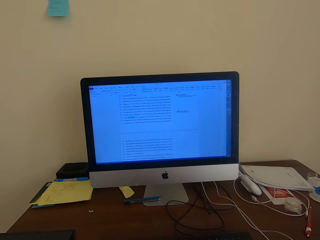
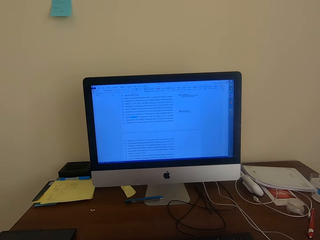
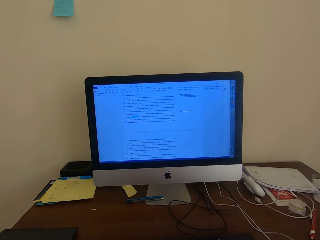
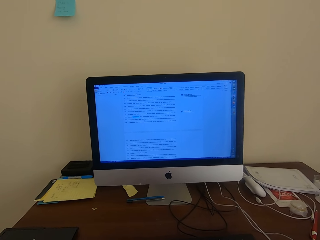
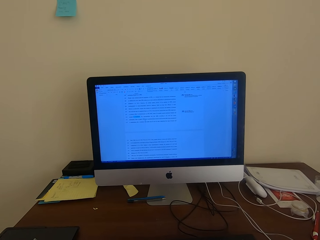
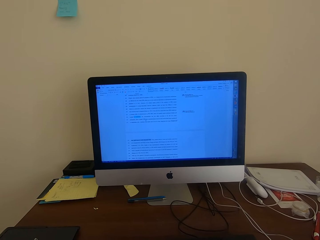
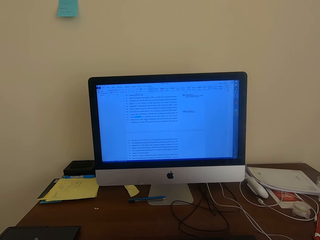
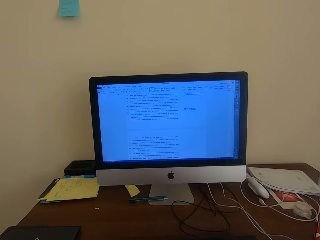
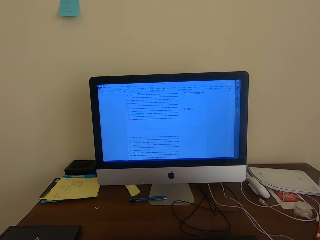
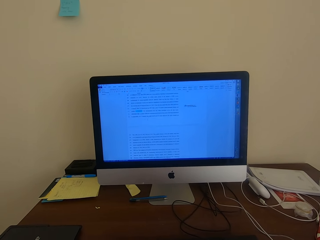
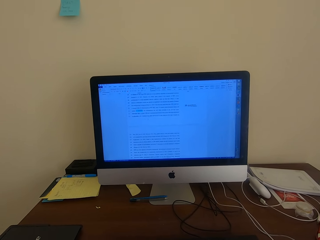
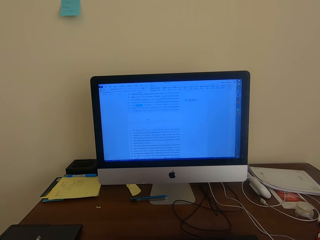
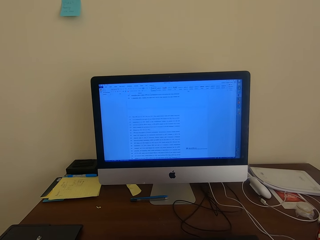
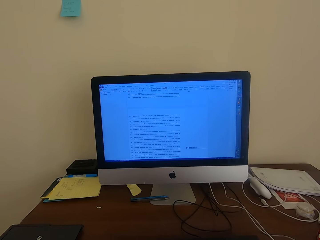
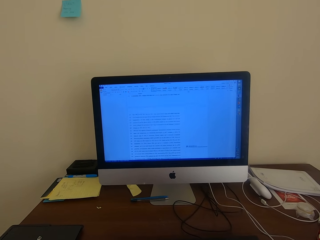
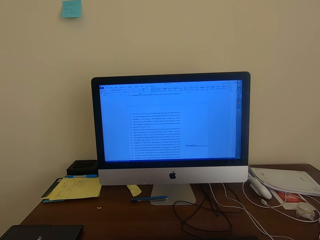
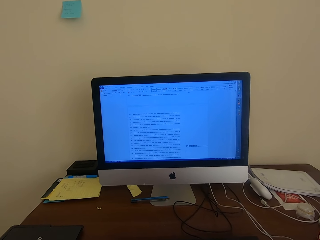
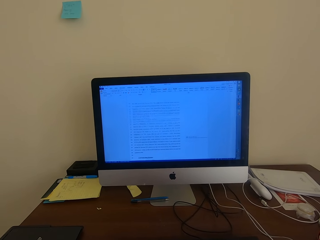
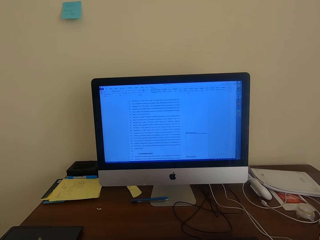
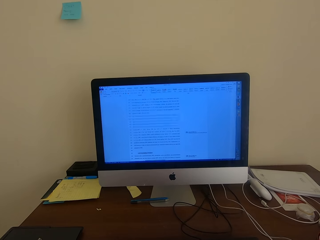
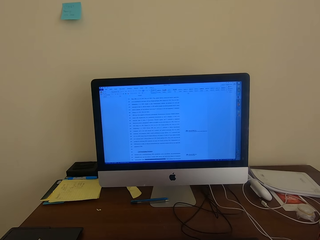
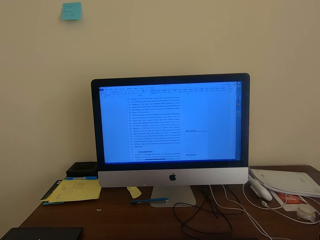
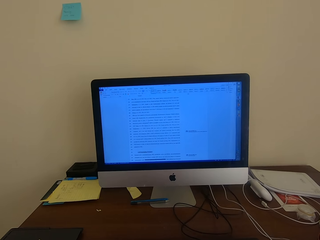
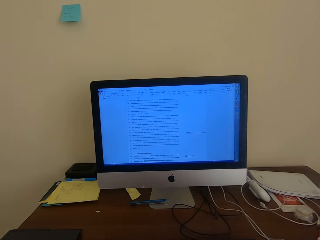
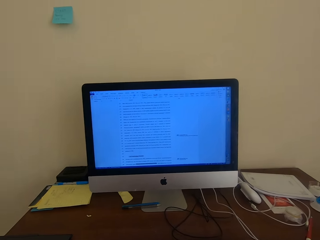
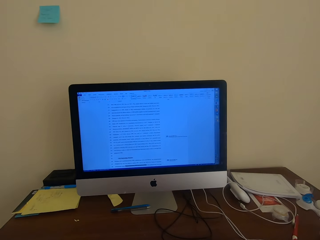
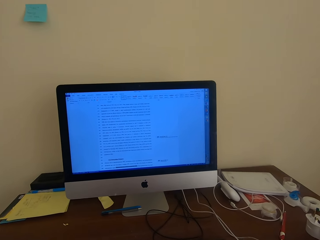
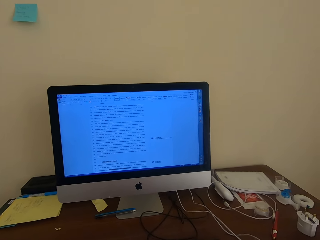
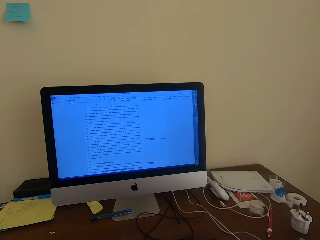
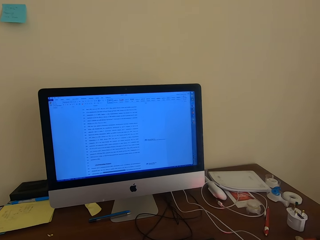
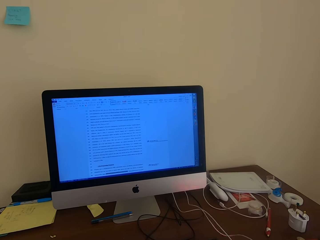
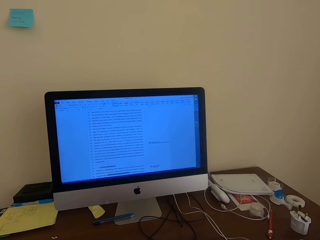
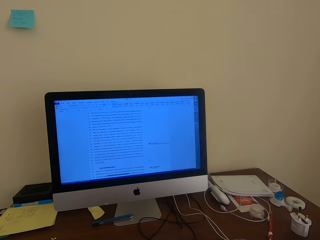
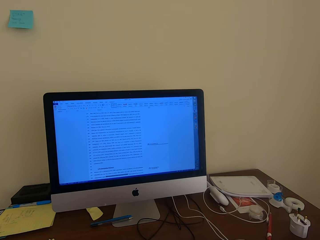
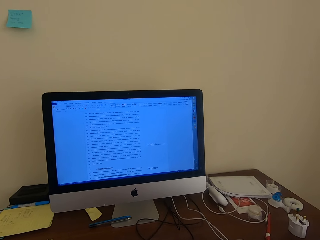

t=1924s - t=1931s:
The camera wearer scrolls on the computer monitor.

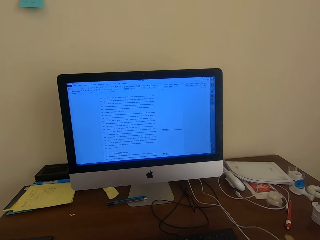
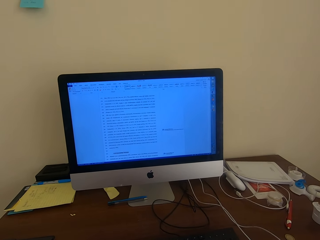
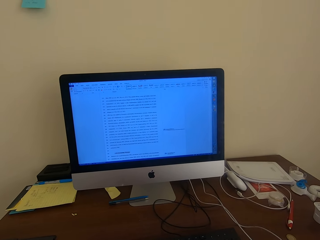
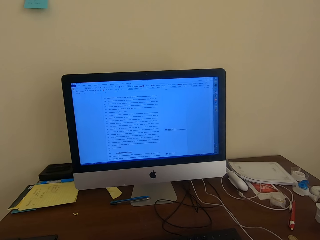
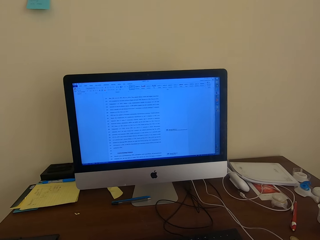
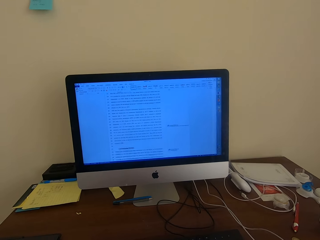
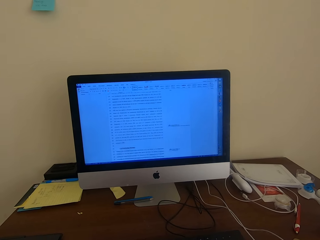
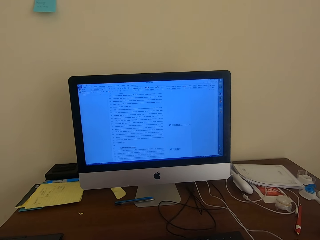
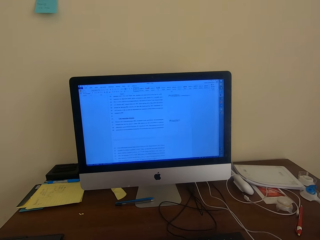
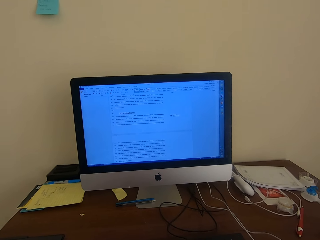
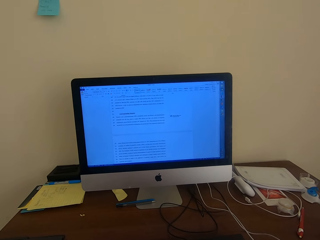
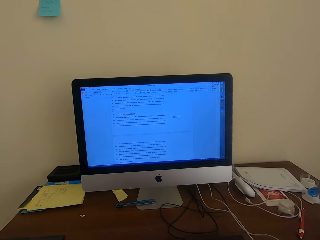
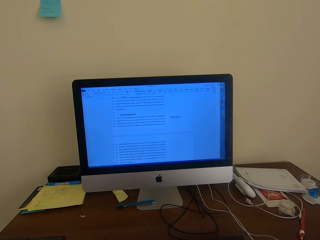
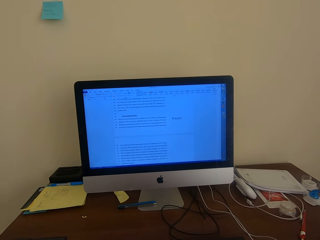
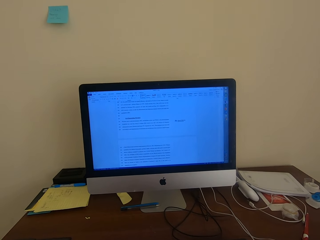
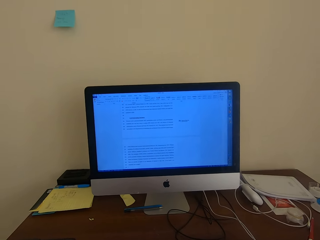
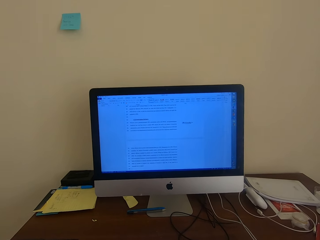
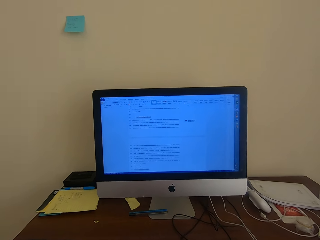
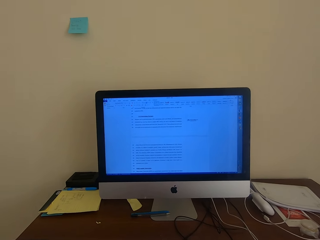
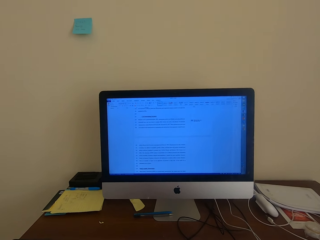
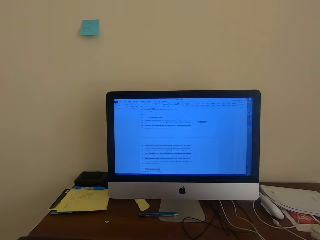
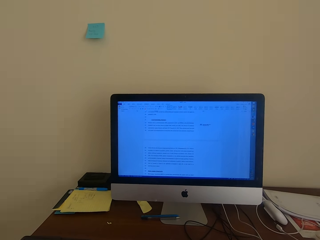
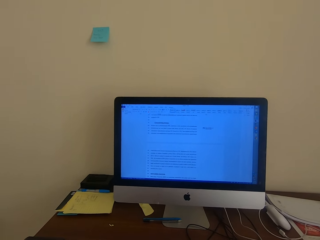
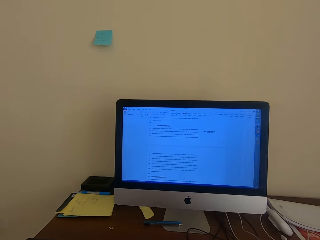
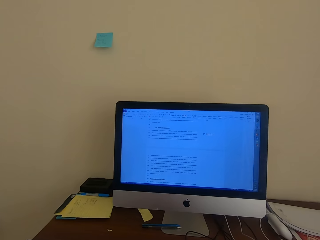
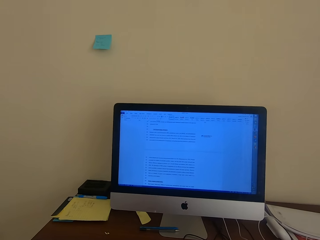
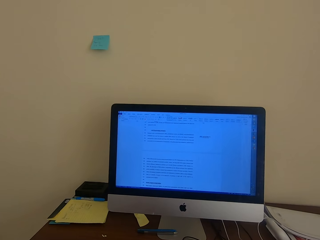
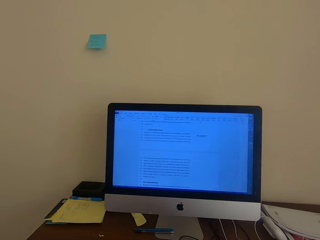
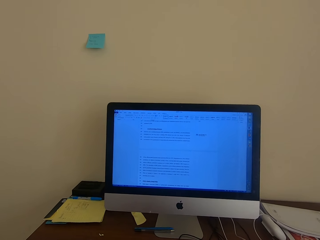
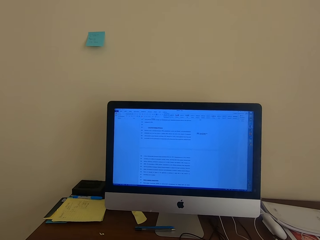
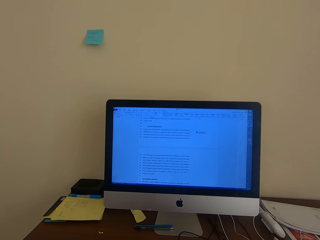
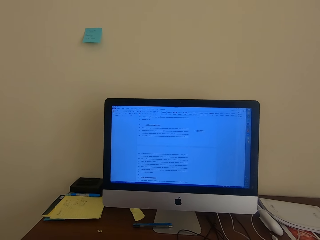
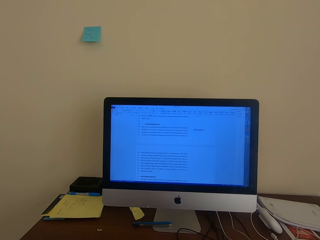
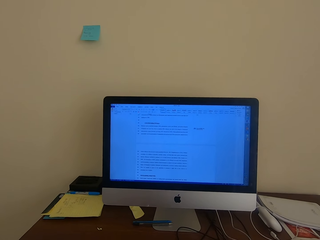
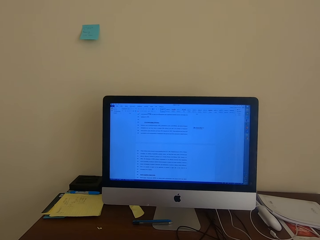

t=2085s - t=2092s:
The camera wearer scrolls on the computer monitor.

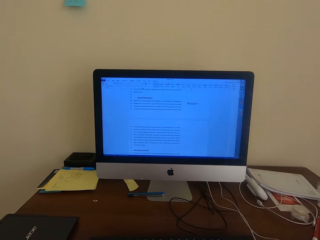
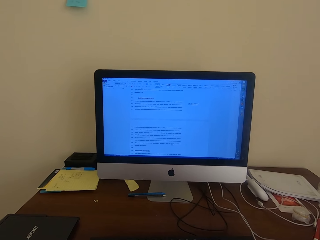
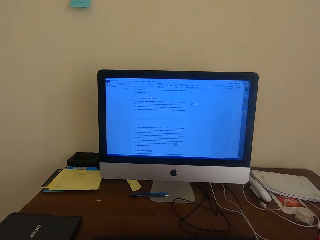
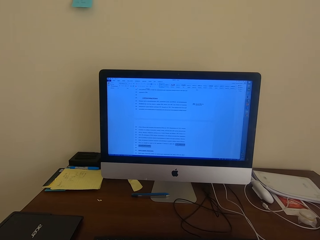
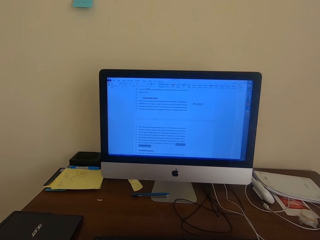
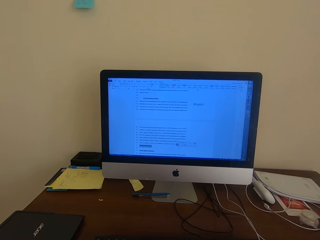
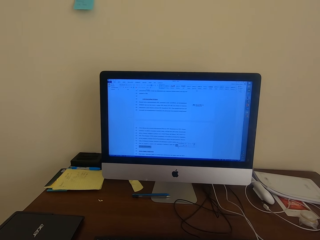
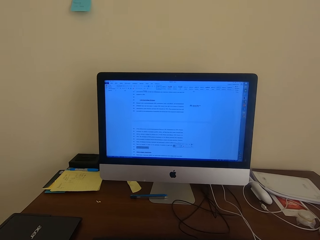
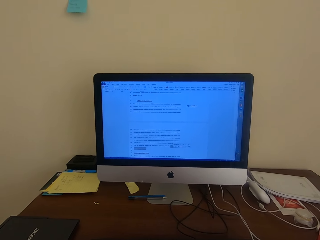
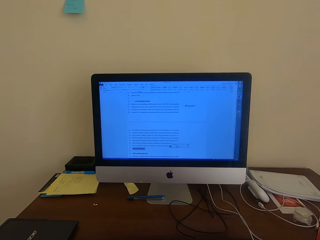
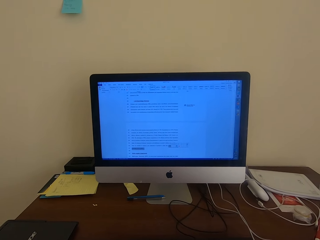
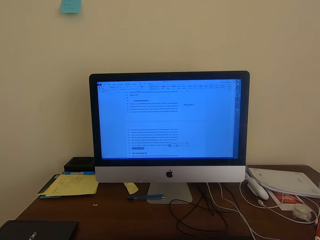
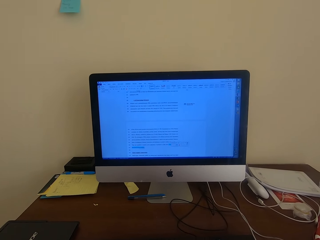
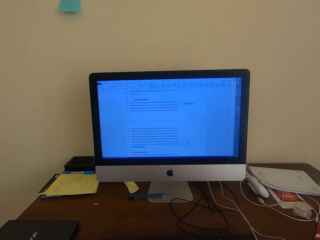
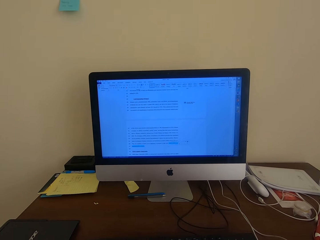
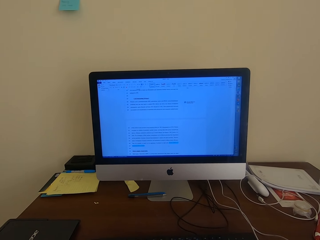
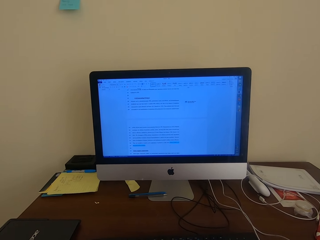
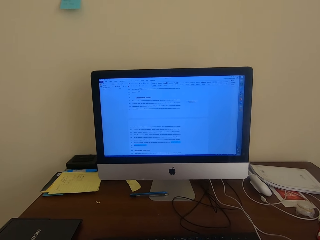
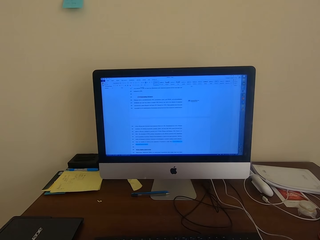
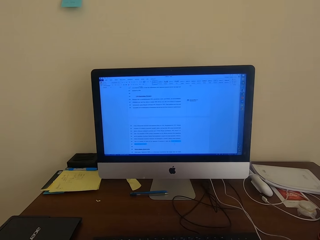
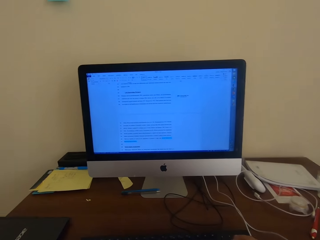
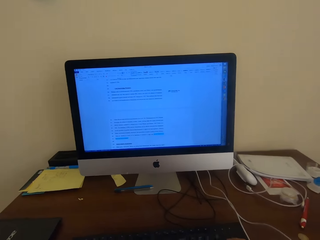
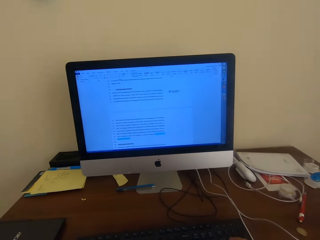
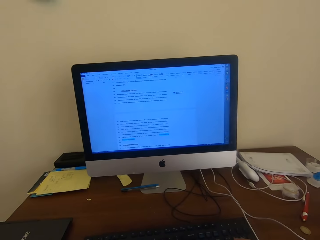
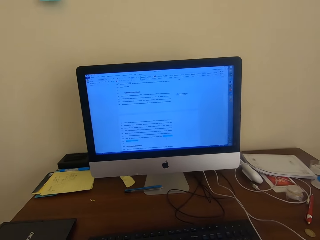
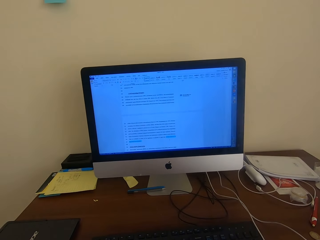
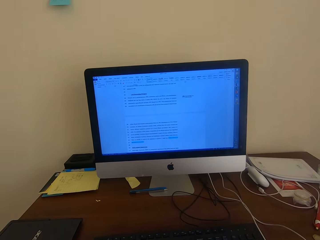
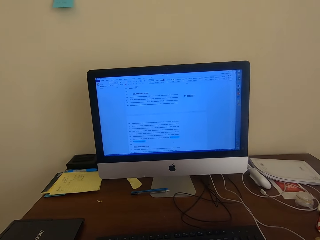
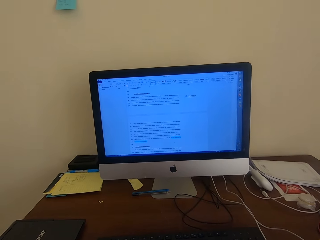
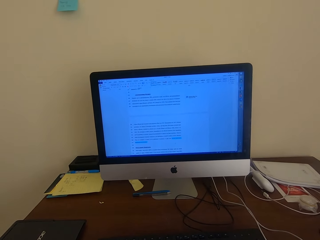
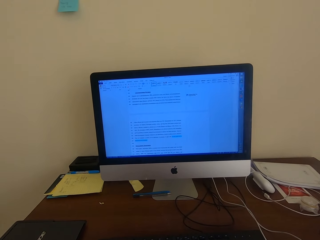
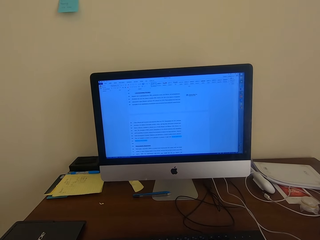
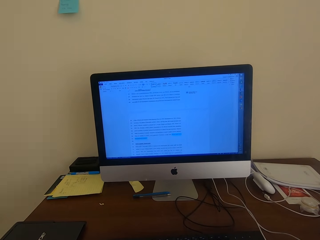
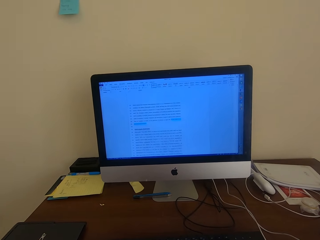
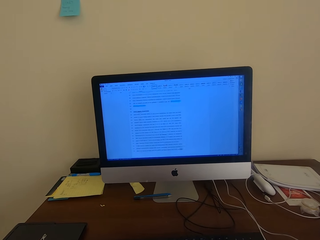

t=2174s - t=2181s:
The camera wearer highlights the document on the computer.
